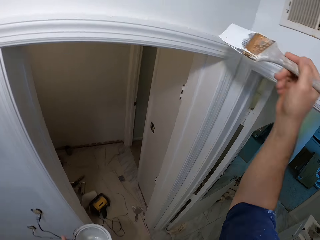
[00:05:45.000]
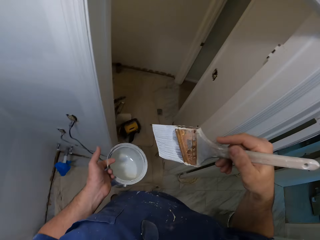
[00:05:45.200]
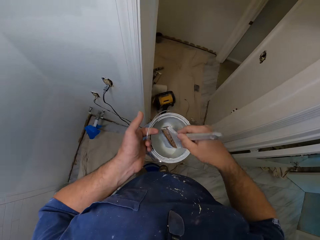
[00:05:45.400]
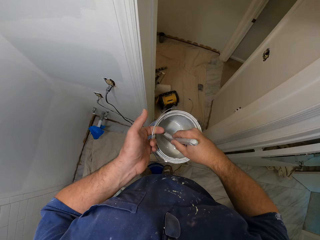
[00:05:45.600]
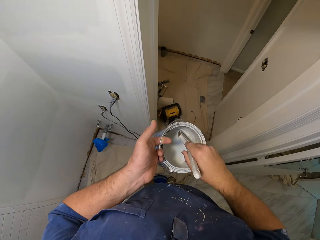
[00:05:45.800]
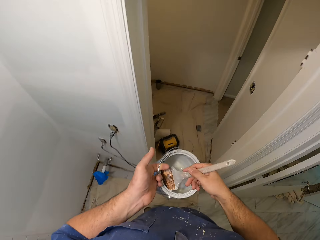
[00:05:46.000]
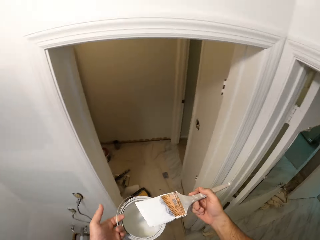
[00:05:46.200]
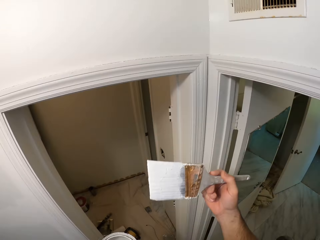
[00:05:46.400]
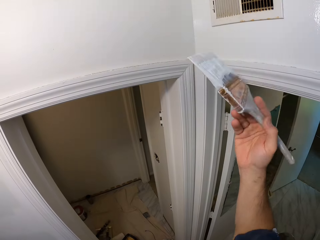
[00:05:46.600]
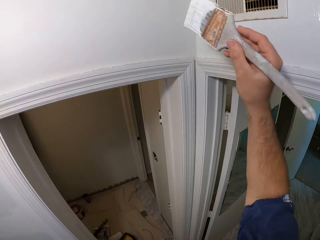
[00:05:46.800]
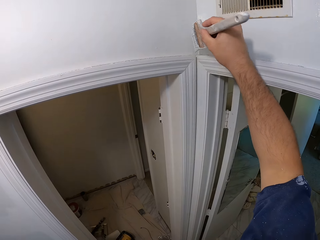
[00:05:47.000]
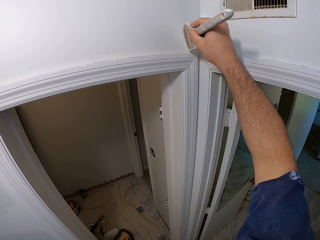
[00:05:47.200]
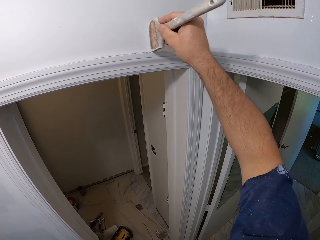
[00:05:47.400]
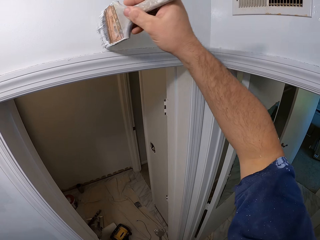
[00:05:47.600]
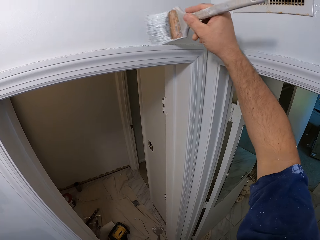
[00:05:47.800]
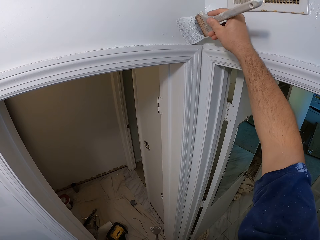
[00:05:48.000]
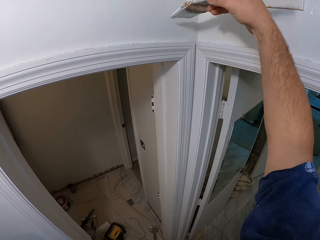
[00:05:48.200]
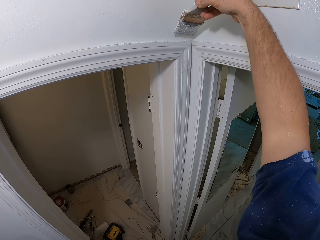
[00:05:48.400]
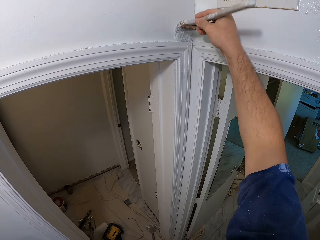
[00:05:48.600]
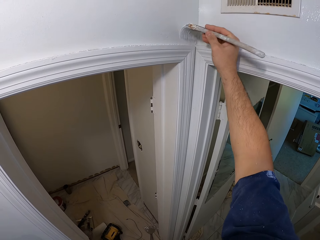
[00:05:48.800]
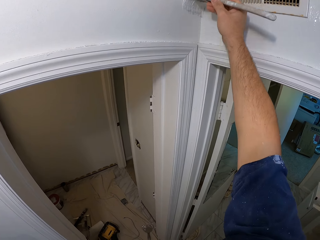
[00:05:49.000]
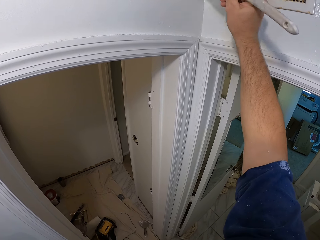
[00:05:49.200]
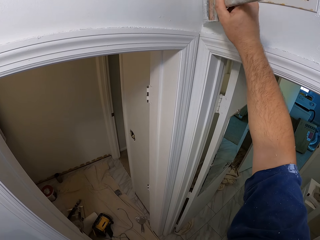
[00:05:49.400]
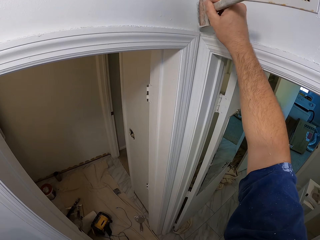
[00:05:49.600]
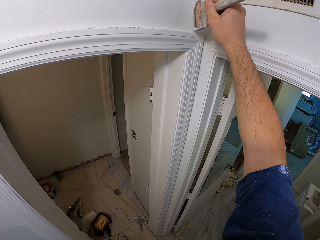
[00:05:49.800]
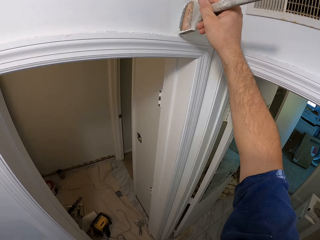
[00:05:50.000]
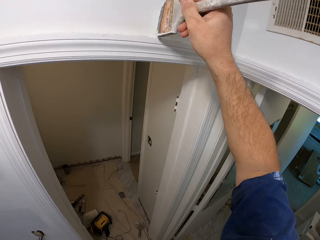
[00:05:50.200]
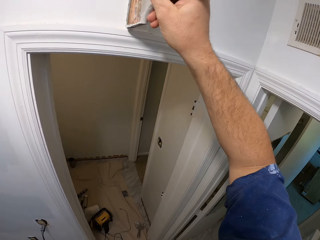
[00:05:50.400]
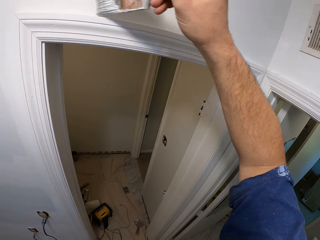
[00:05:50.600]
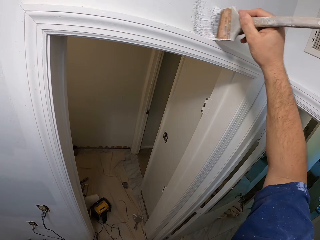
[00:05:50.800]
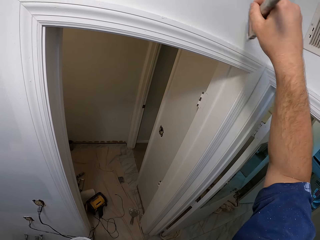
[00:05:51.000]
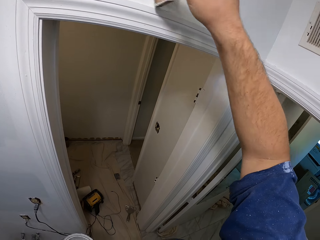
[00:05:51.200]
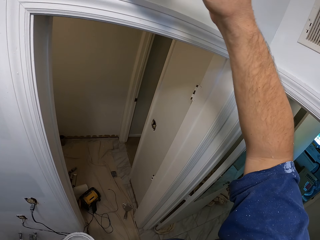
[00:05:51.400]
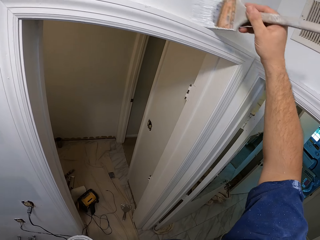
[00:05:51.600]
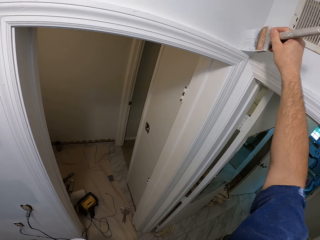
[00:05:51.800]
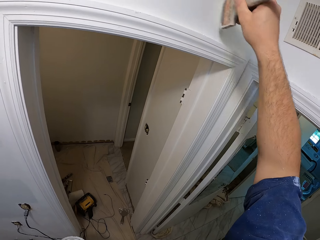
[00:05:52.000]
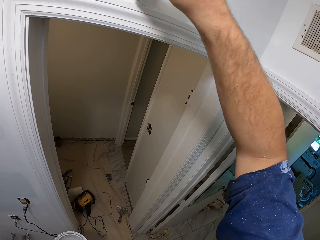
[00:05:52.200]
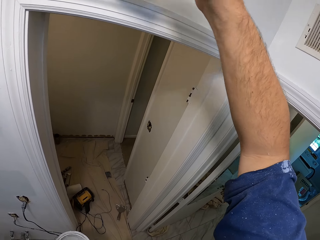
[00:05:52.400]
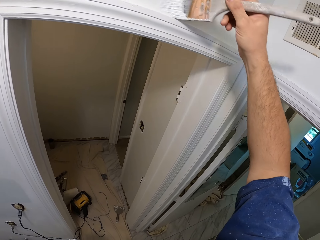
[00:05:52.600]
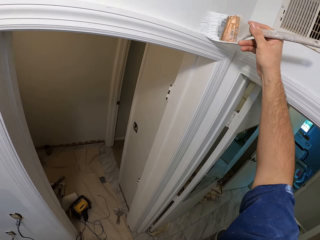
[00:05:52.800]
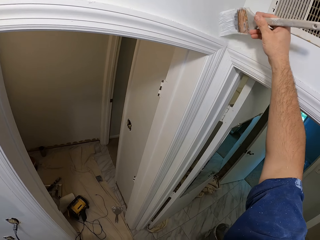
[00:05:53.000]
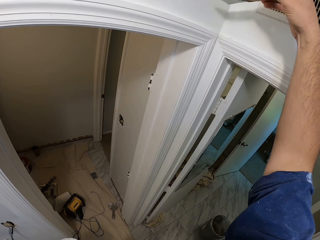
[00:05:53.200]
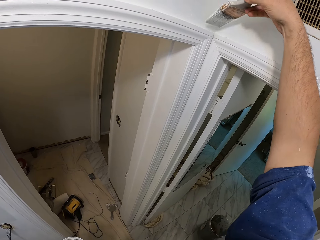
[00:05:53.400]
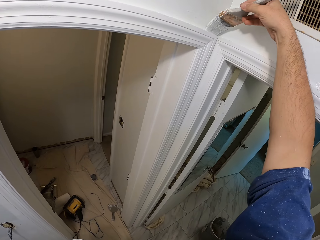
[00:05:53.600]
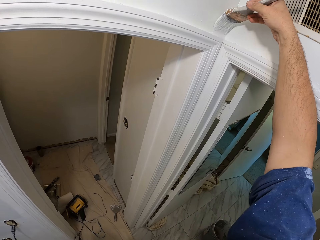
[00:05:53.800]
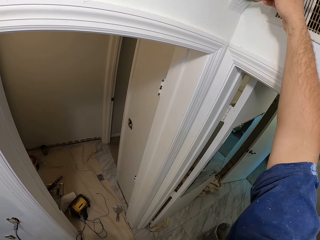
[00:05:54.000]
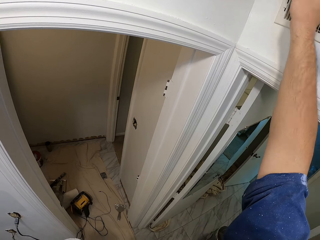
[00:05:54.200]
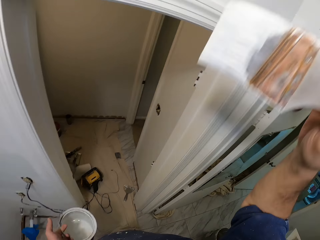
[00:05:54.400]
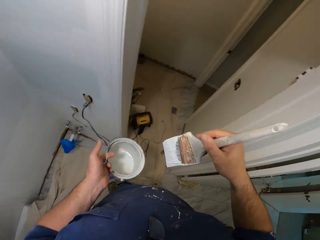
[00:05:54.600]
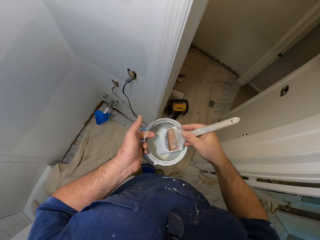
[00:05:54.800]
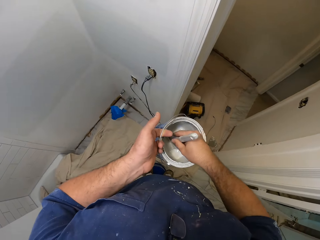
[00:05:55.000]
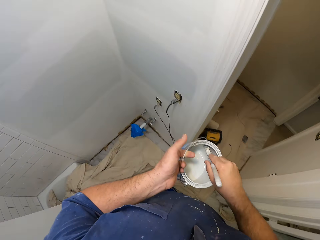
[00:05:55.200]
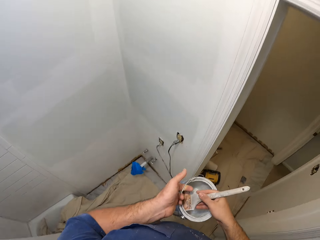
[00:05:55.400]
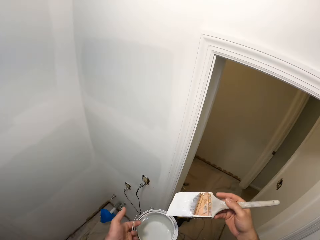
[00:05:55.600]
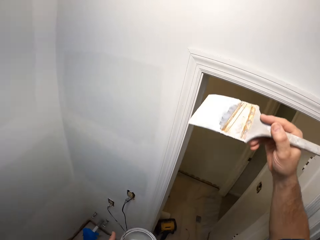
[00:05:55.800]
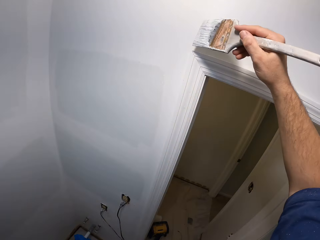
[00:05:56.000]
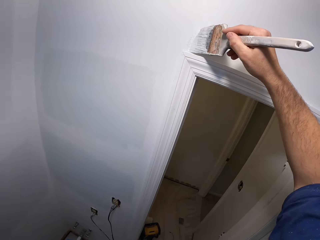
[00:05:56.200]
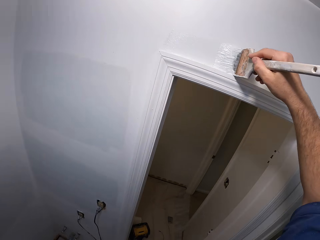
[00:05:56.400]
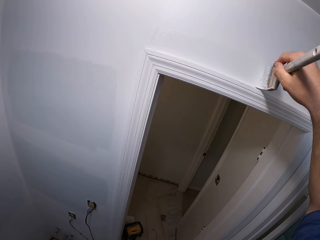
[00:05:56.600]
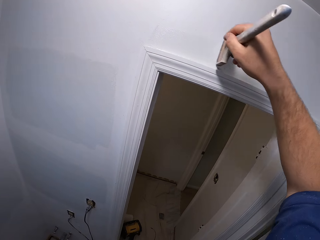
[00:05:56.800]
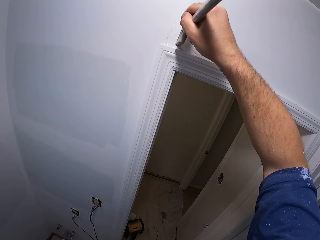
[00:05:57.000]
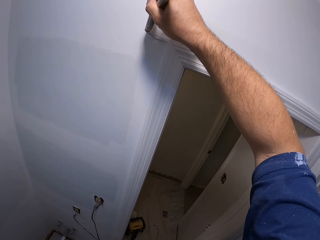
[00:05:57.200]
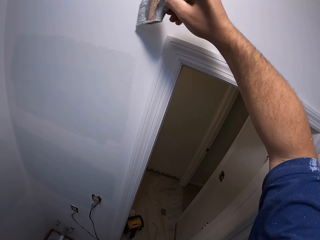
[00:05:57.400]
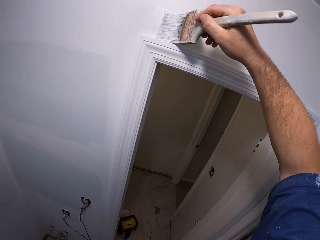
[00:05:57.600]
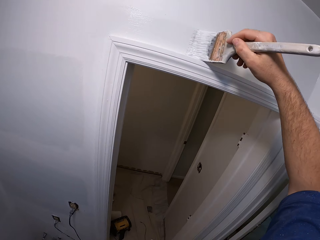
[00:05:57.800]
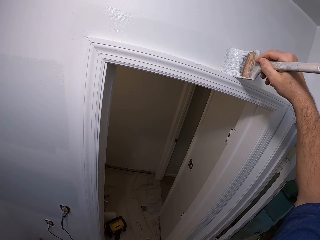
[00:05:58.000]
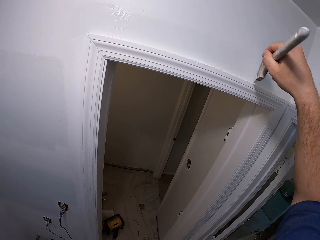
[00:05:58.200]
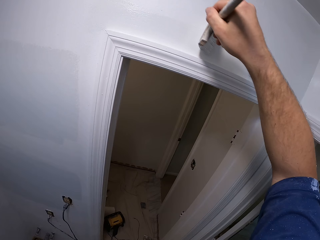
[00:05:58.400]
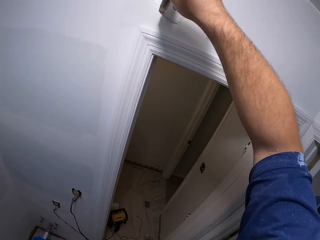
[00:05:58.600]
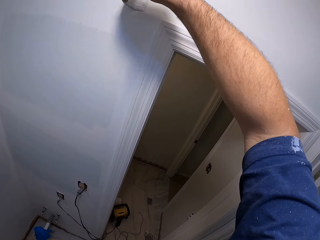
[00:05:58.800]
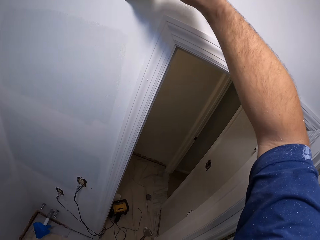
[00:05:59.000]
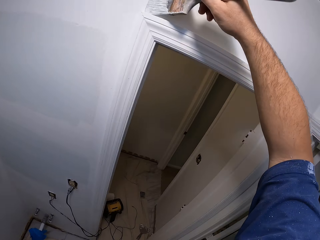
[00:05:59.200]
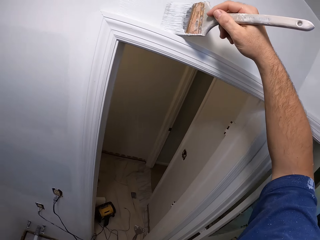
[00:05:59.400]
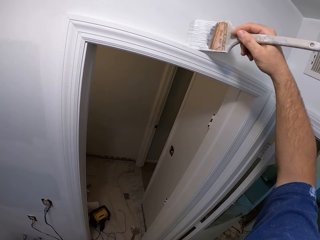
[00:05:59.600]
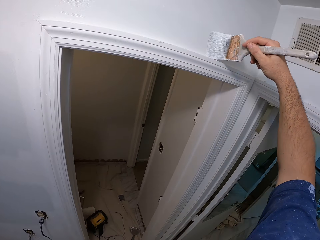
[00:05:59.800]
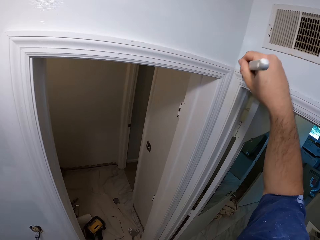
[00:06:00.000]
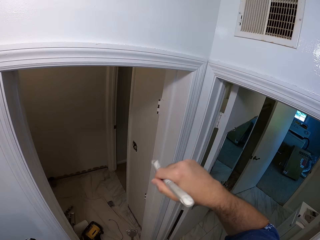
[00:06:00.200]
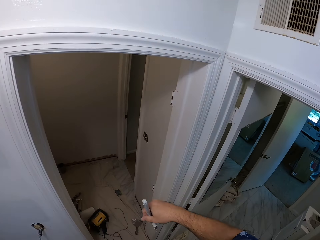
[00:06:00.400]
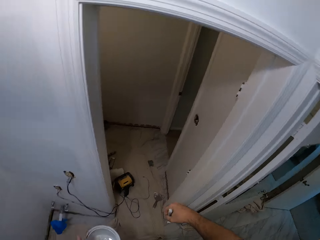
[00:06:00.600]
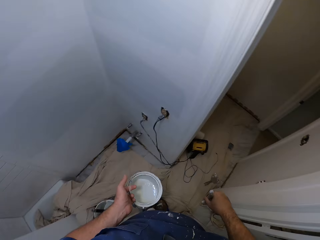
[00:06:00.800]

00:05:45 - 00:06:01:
The camera wearer dips the paintbrush into the paint container. They remove the paintbrush from the paint container. They paint the wall of the bathroom. They dip the paintbrush into the paint container. They remove the paintbrush from the paint container. They paint the wall of the bathroom.

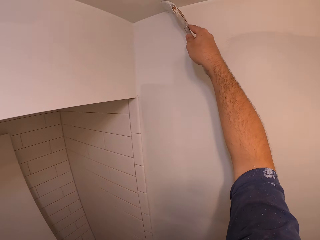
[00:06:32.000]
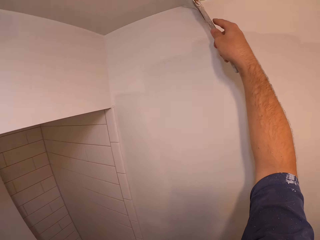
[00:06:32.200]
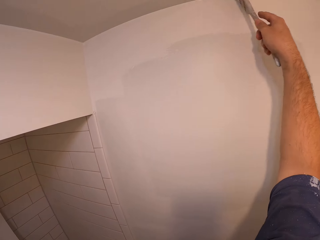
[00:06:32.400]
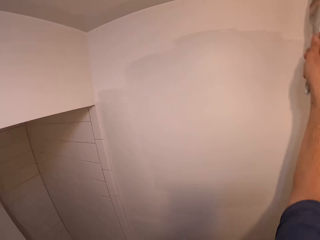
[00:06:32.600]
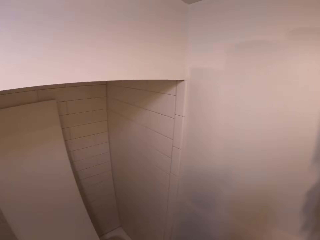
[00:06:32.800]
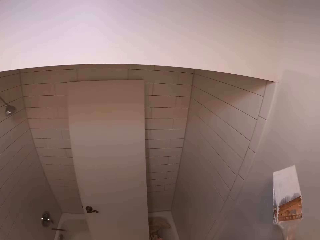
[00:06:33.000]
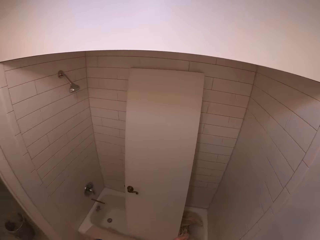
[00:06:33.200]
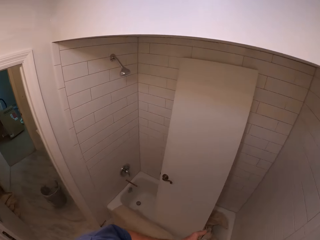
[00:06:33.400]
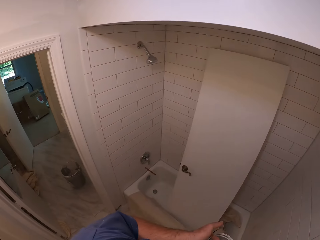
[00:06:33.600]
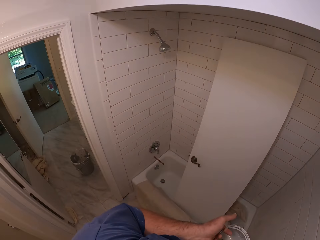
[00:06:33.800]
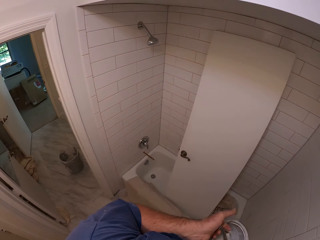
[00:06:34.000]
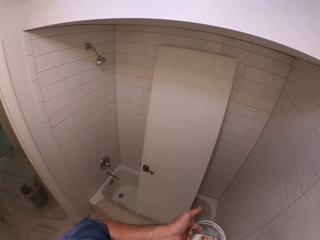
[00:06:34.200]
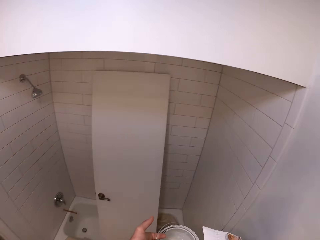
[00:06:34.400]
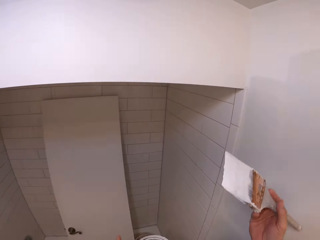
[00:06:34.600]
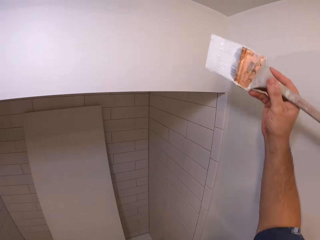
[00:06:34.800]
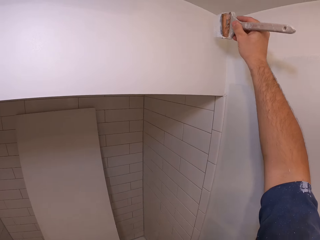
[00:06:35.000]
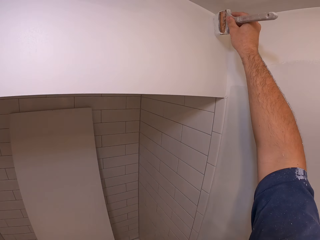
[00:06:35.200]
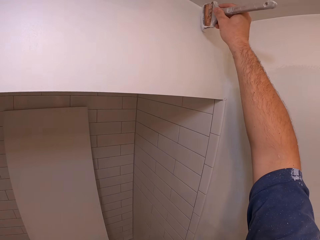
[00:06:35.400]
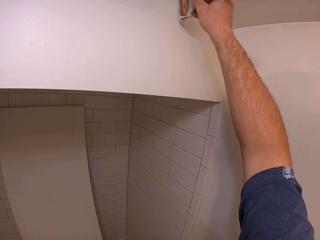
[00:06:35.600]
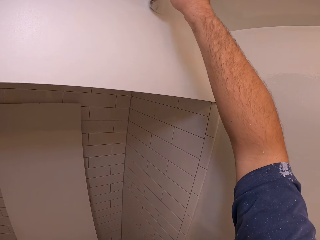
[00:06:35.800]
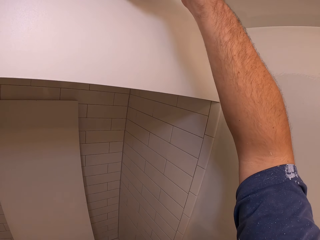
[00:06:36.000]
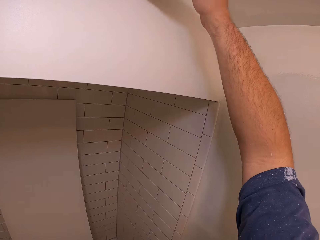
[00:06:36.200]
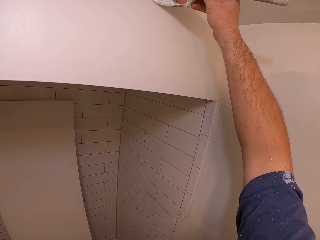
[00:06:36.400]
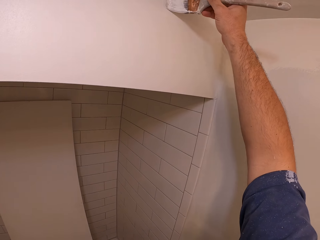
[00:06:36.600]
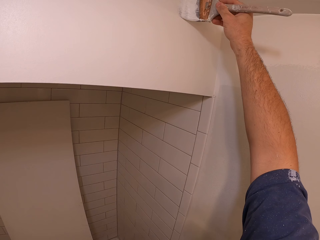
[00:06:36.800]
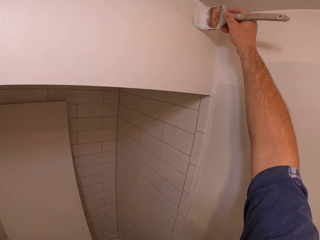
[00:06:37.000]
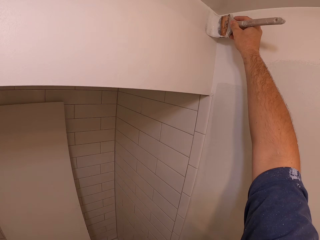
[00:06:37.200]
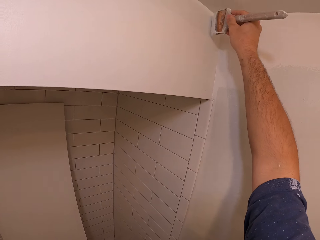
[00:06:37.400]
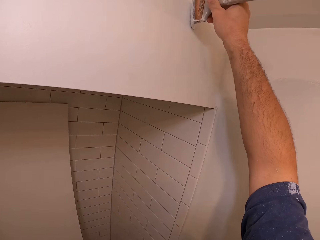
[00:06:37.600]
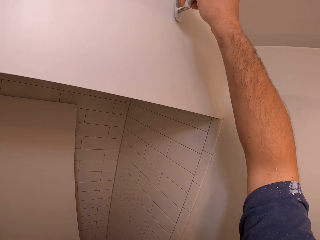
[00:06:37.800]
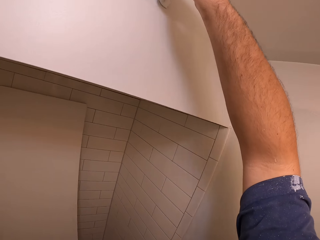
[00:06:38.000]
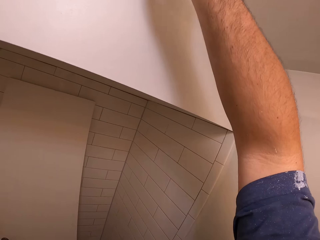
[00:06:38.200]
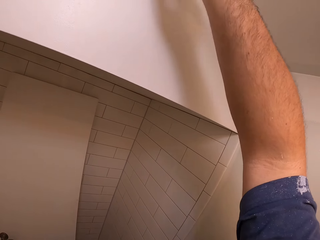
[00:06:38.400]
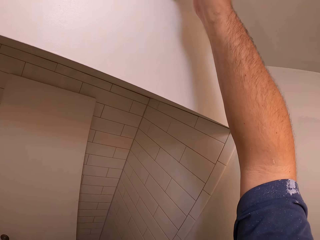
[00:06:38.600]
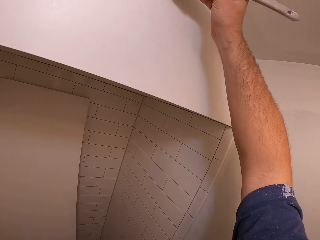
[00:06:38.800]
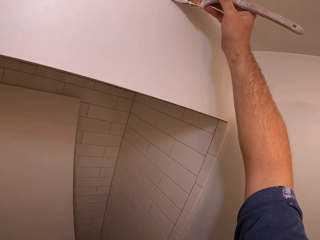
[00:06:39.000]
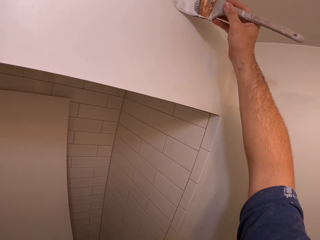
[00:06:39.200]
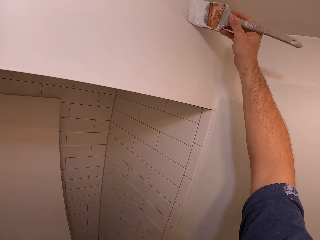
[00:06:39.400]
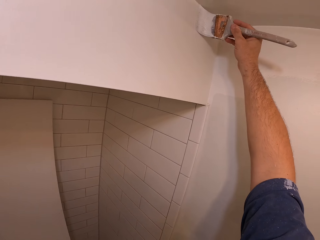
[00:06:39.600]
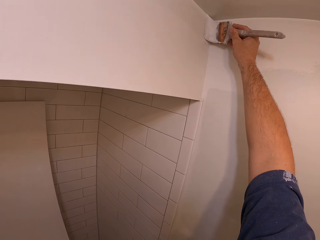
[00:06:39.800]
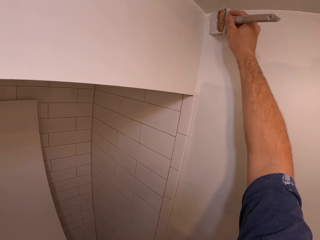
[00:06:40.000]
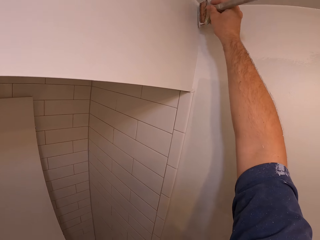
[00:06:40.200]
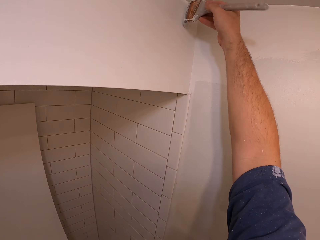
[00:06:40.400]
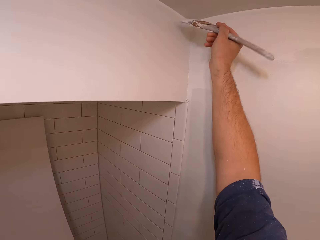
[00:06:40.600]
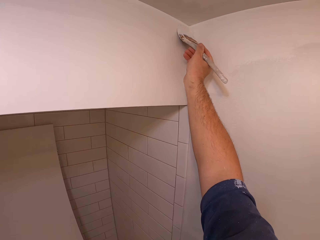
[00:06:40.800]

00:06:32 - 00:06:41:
The camera wearer dips the paintbrush into the paint container. They remove the paintbrush from the paint container. They paint the wall of the bathroom.
